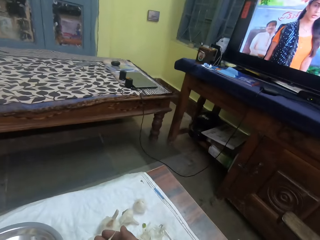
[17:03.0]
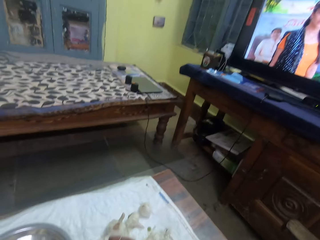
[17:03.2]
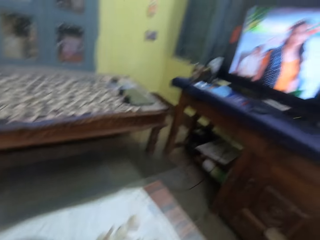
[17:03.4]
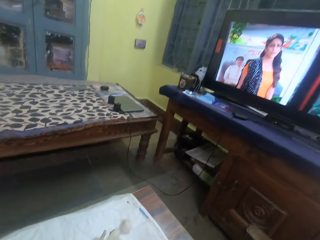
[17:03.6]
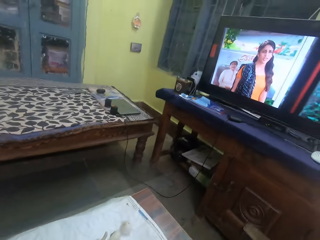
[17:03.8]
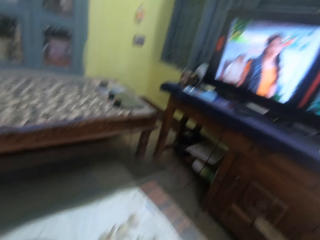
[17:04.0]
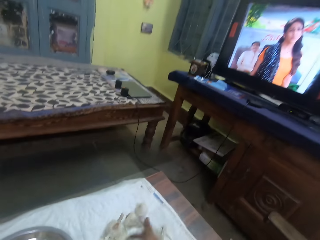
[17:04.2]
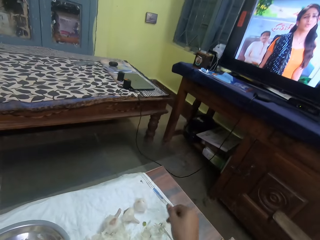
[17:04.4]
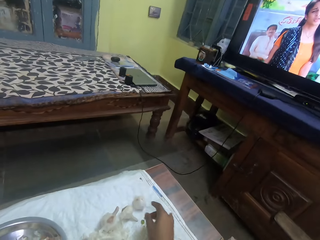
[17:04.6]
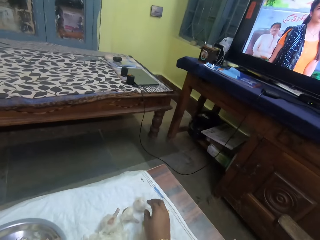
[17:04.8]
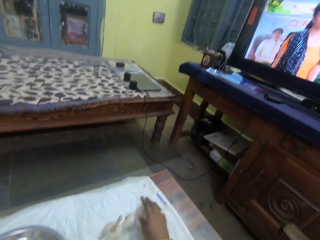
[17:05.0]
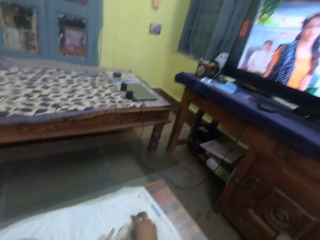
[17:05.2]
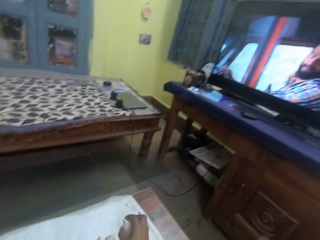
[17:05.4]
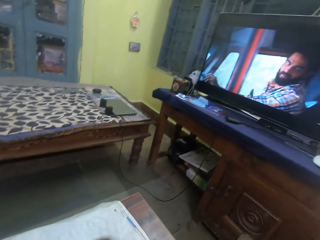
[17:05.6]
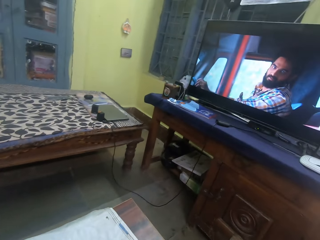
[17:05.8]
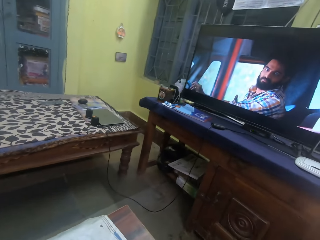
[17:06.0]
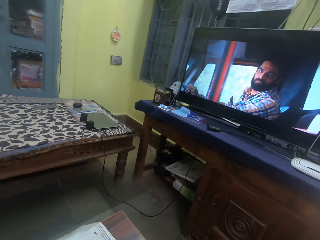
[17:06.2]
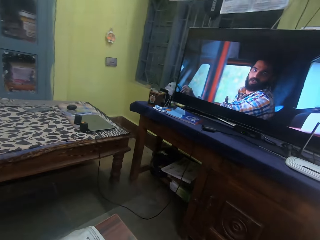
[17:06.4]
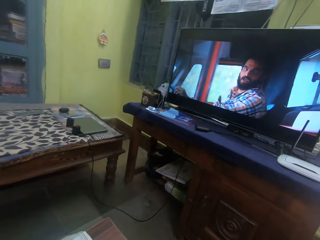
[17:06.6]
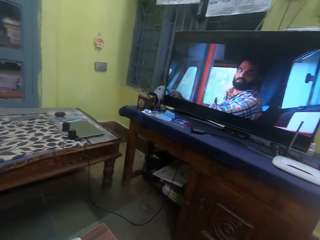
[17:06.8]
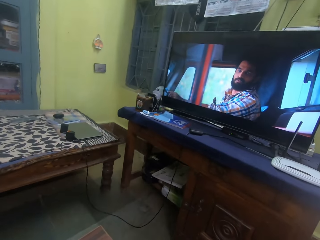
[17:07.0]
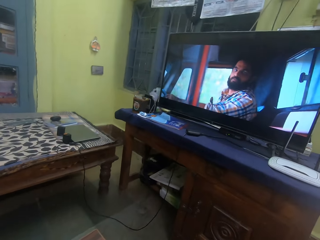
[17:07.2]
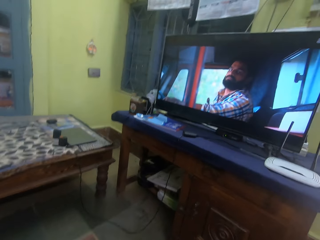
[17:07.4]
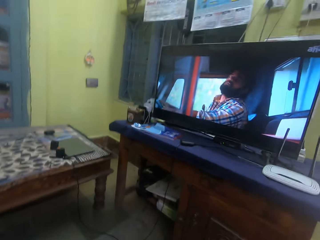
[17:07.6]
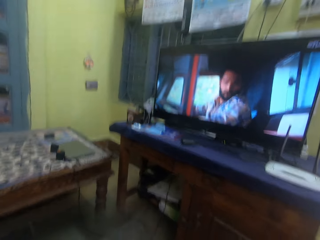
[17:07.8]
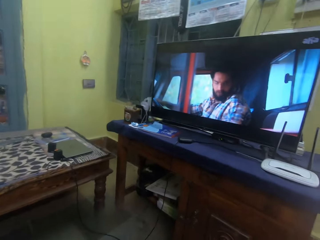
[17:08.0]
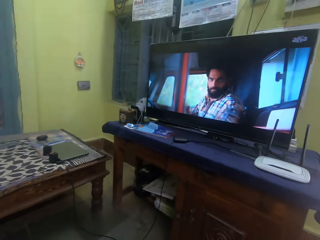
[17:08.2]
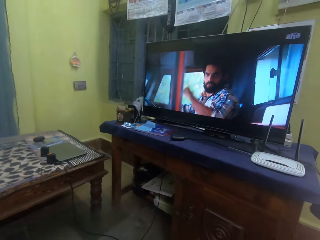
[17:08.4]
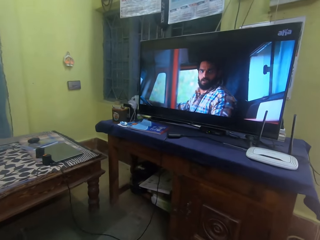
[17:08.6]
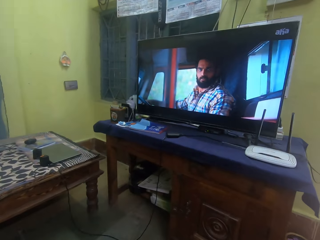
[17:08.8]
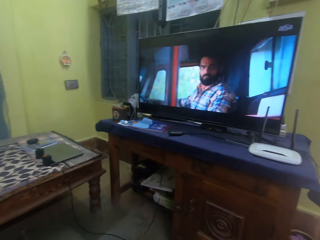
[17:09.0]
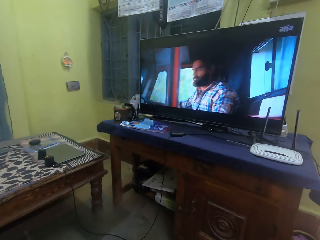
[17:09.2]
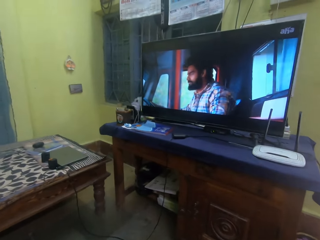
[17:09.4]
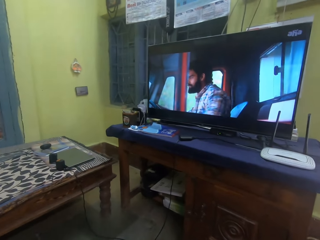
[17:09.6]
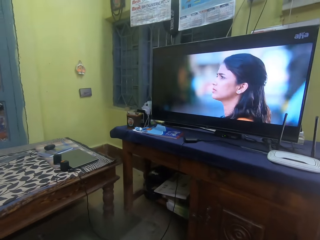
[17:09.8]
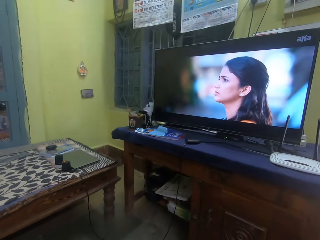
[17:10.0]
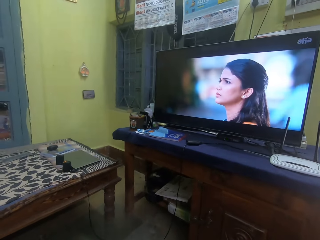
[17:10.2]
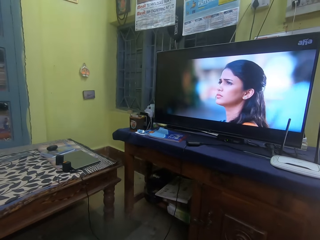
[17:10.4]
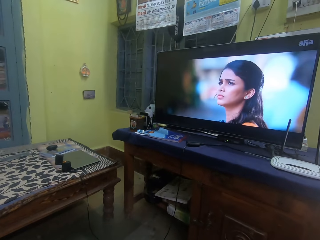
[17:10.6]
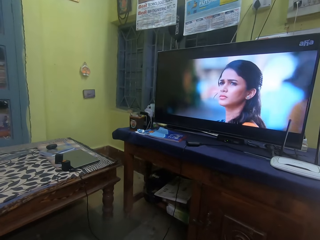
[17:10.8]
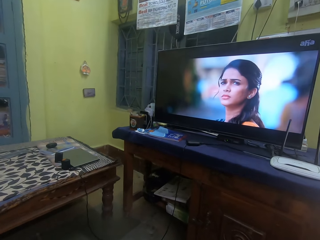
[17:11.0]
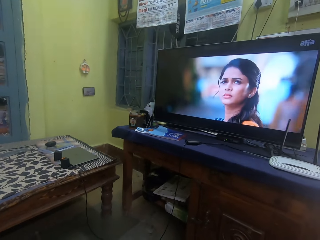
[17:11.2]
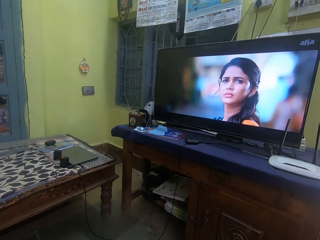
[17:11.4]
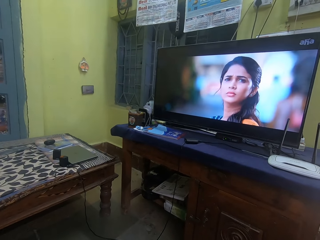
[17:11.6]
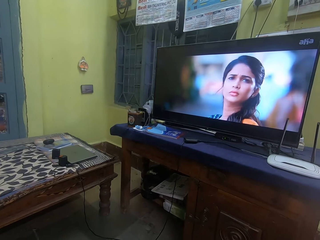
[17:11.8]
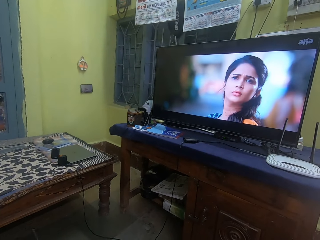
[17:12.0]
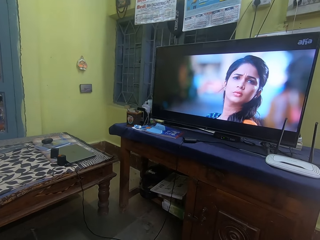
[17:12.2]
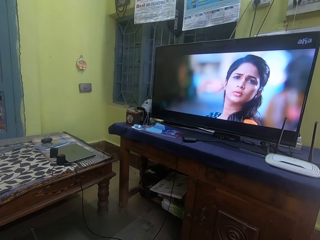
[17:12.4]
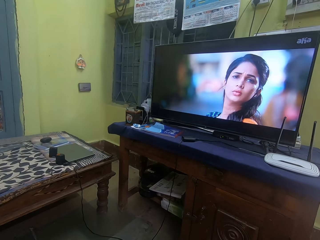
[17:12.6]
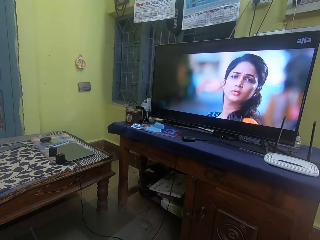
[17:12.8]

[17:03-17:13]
The camera wearer picks up an onion or garlic from a table. They watch a television.

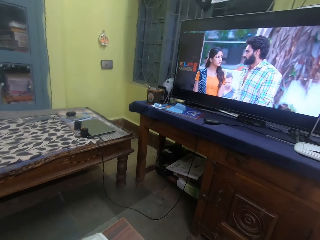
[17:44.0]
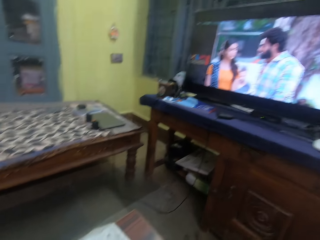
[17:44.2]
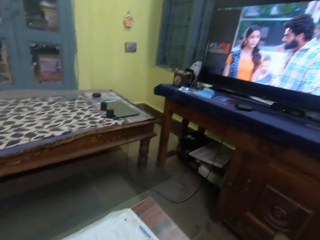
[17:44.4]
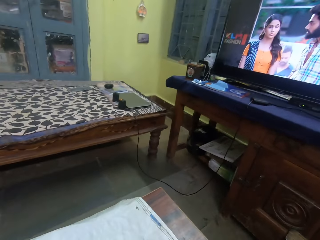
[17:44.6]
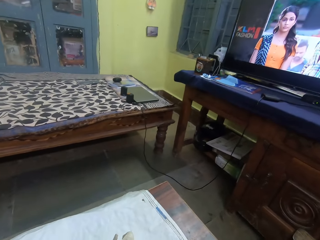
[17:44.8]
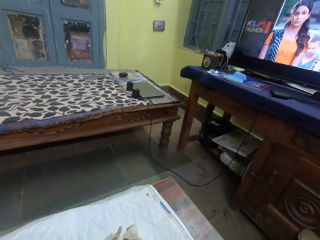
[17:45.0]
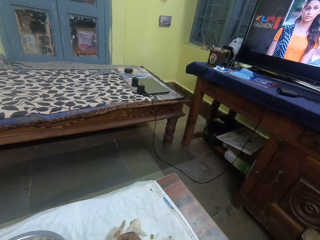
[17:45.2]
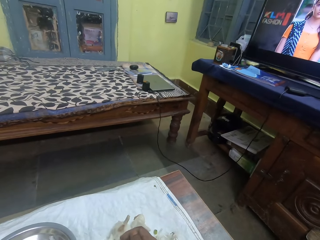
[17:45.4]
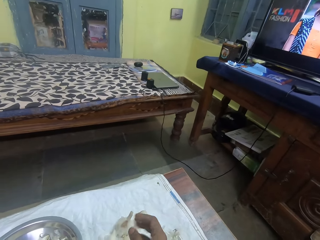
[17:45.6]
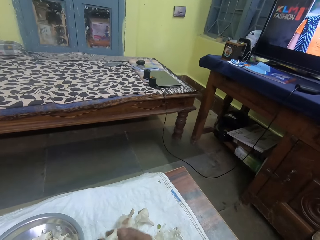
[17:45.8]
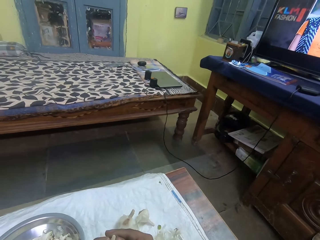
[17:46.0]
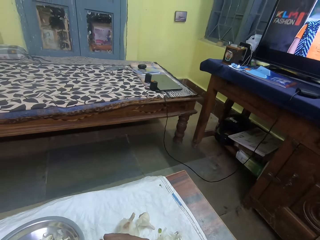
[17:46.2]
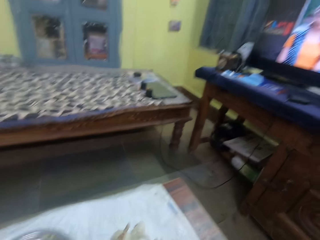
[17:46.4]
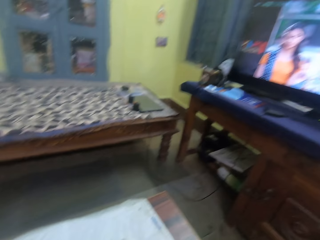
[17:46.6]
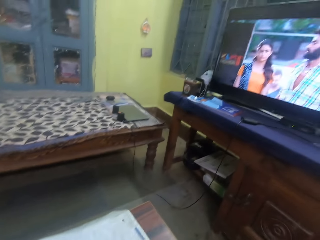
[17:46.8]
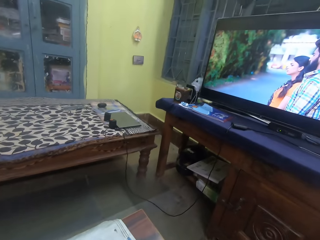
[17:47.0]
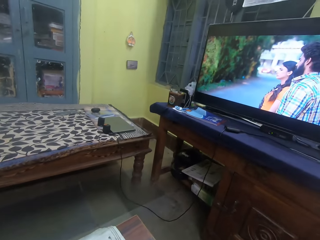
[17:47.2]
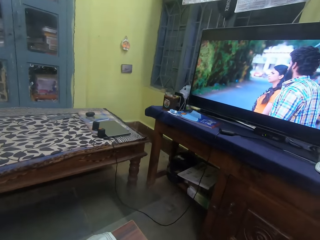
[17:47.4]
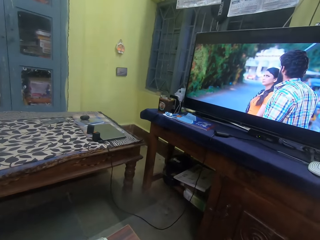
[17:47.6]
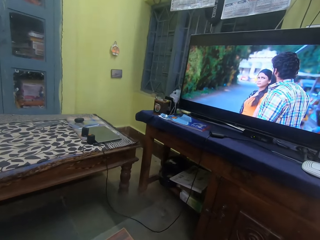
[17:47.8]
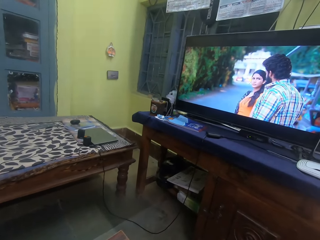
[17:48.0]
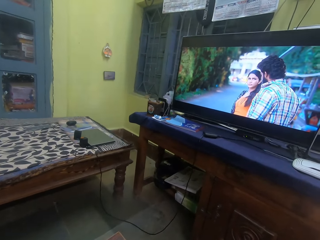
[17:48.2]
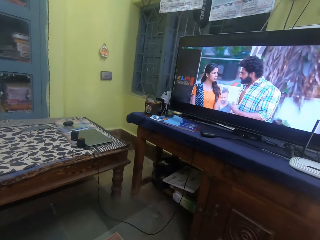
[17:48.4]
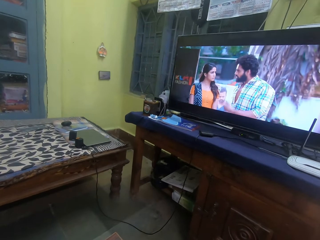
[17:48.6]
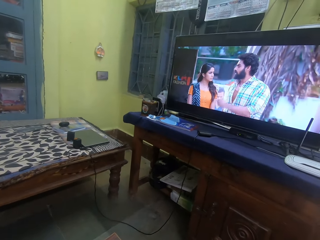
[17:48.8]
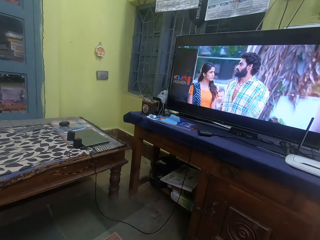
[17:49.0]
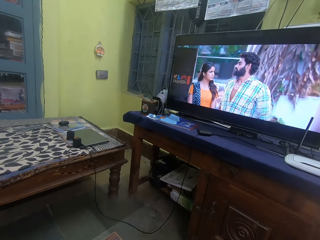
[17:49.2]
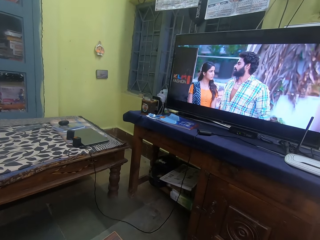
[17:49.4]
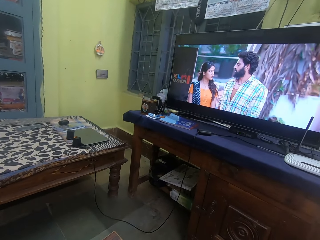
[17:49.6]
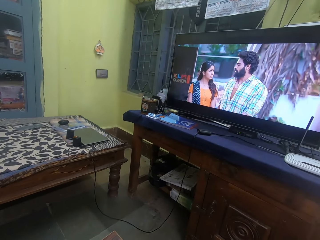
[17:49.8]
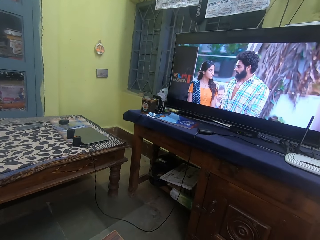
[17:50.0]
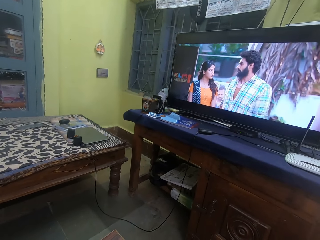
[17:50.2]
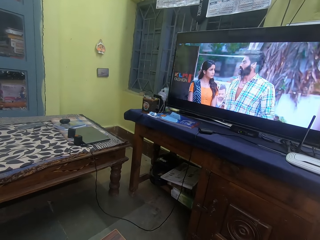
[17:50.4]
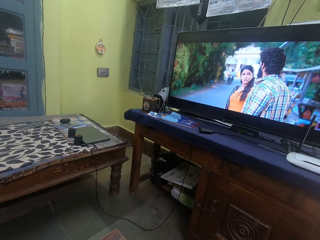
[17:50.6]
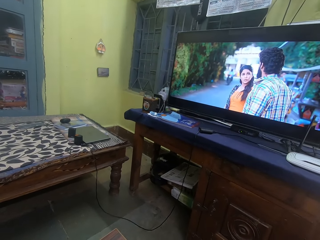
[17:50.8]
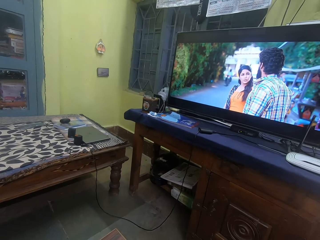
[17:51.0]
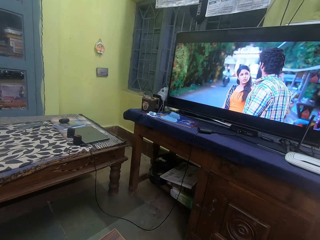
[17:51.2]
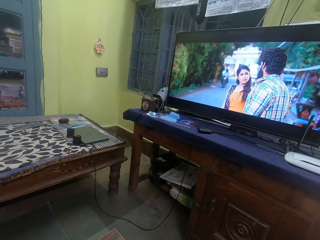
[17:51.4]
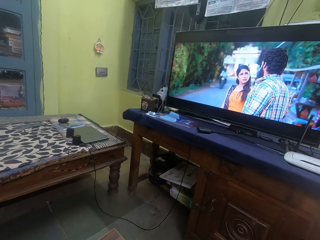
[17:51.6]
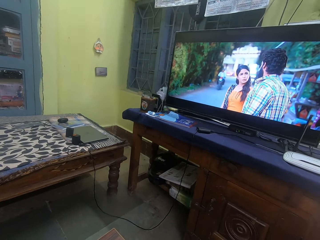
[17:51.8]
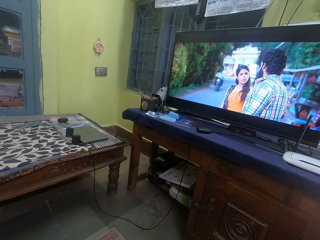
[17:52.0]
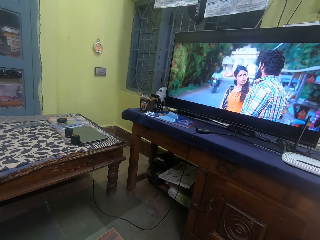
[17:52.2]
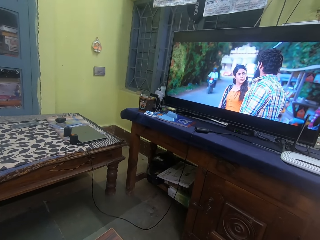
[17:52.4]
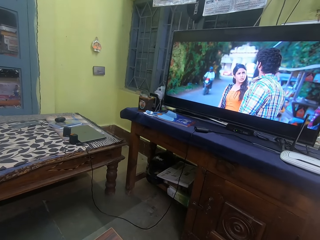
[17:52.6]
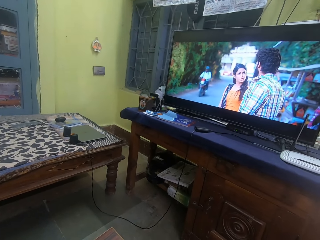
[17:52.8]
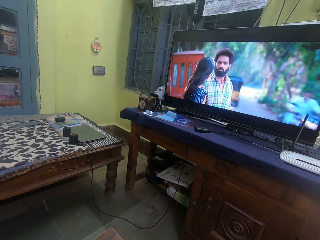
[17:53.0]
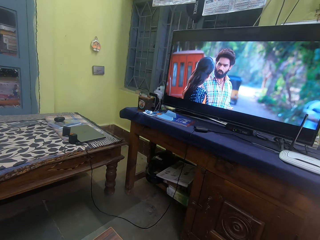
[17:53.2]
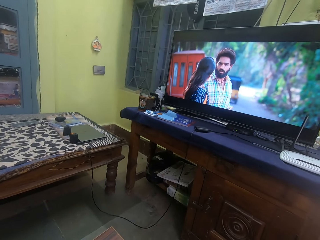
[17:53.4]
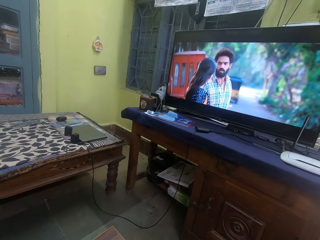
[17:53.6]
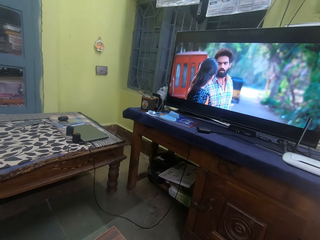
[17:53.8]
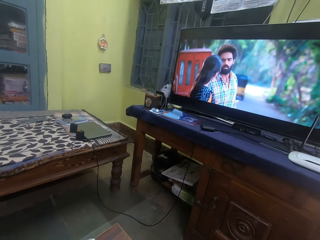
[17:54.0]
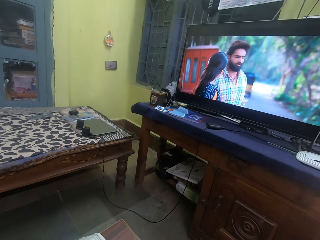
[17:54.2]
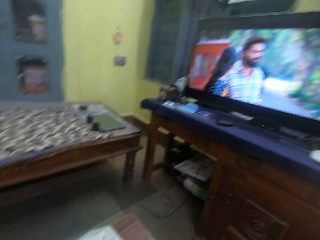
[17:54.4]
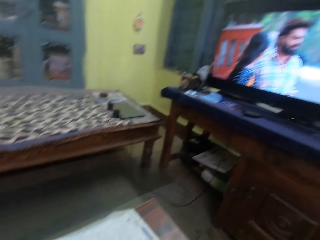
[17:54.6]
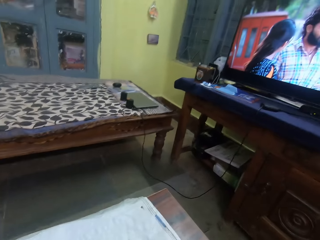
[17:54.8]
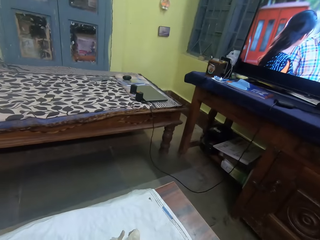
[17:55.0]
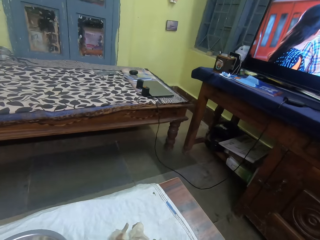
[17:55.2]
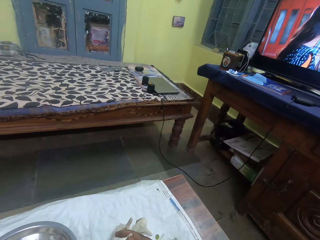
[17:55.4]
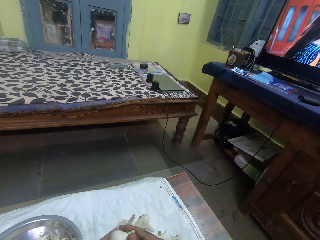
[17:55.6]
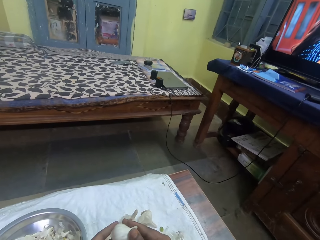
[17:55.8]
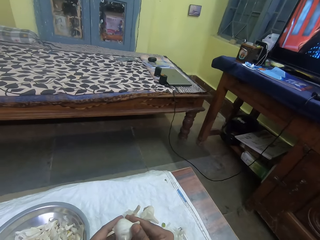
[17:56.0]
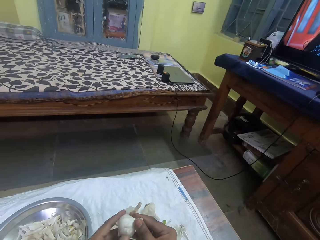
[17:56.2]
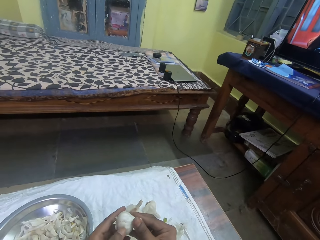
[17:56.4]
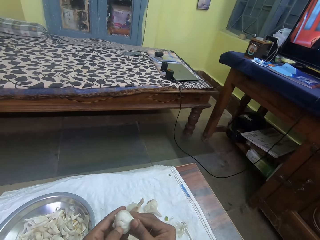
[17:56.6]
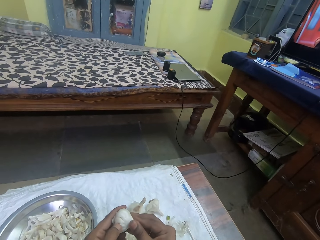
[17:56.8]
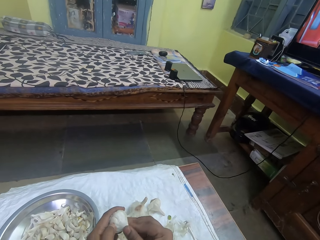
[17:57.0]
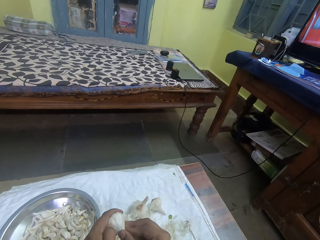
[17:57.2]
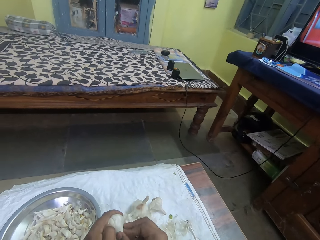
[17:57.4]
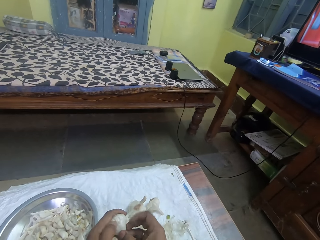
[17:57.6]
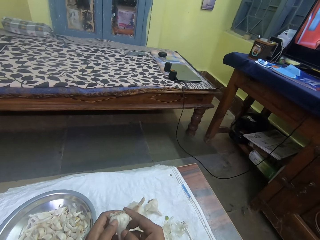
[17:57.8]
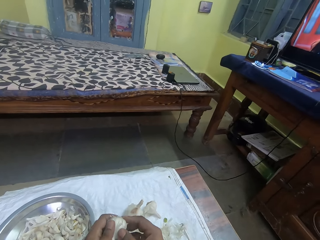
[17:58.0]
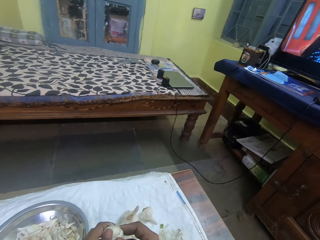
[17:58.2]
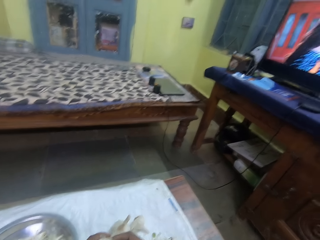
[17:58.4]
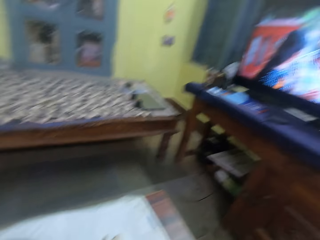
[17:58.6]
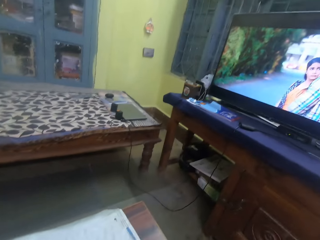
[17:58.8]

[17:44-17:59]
The camera wearer looks at the garlic. They look around. They watch the TV. They look at the garlic. They peel onions.
